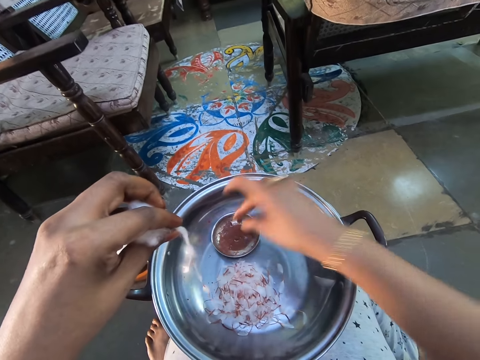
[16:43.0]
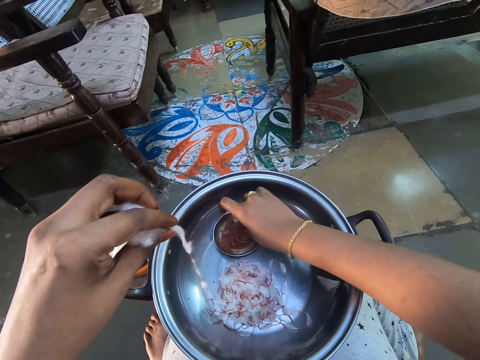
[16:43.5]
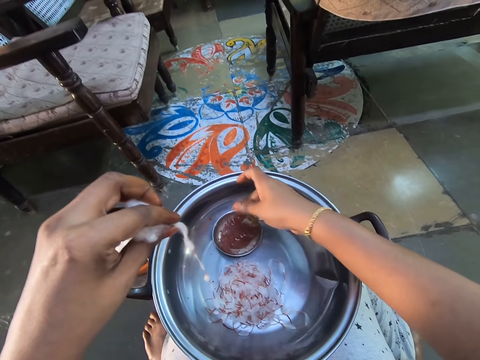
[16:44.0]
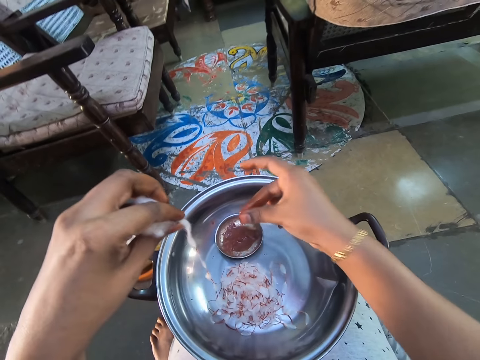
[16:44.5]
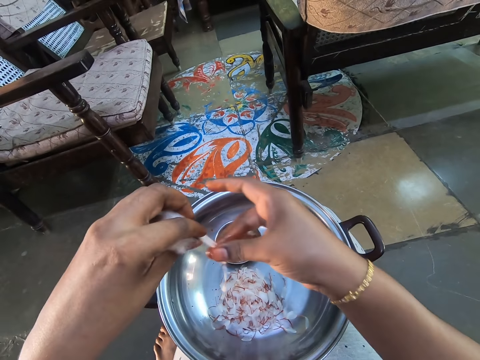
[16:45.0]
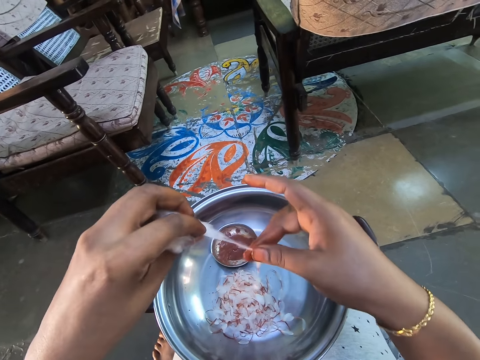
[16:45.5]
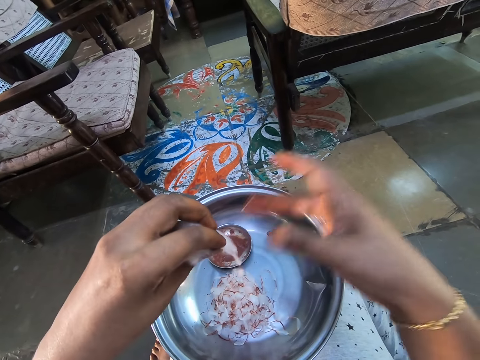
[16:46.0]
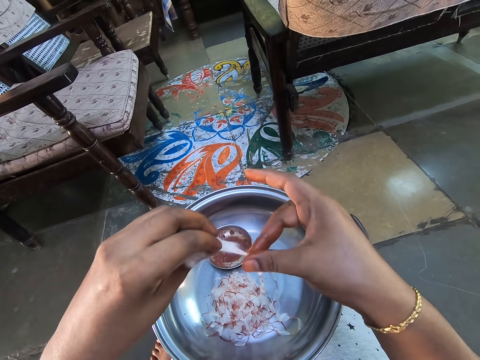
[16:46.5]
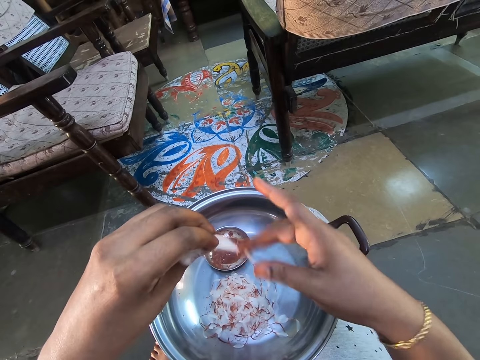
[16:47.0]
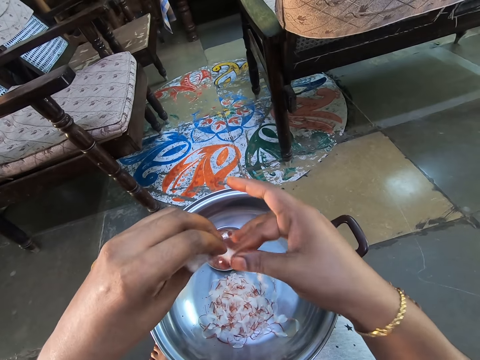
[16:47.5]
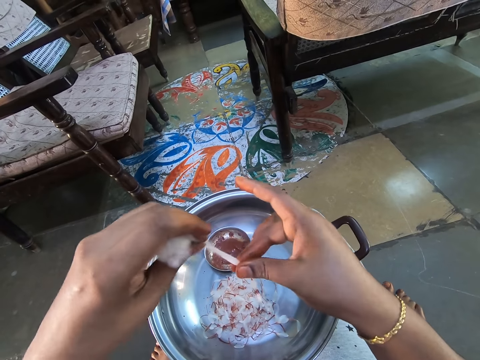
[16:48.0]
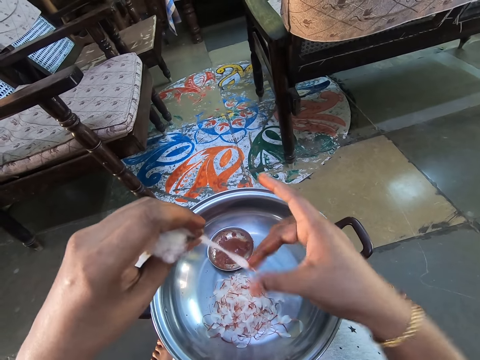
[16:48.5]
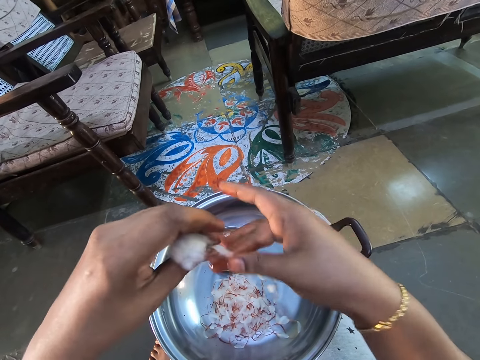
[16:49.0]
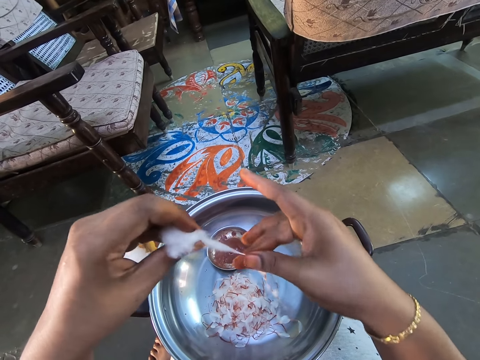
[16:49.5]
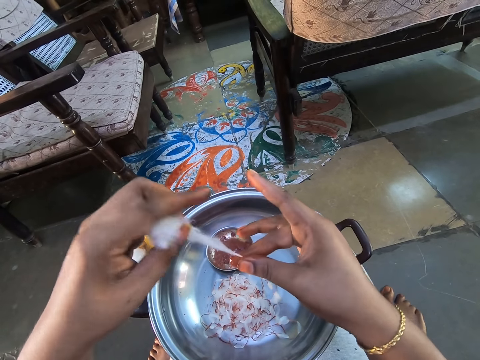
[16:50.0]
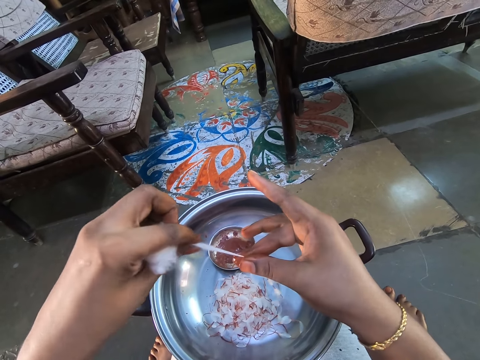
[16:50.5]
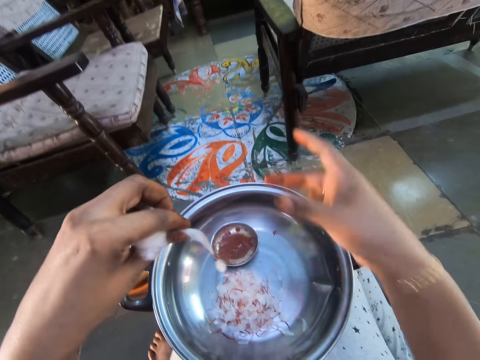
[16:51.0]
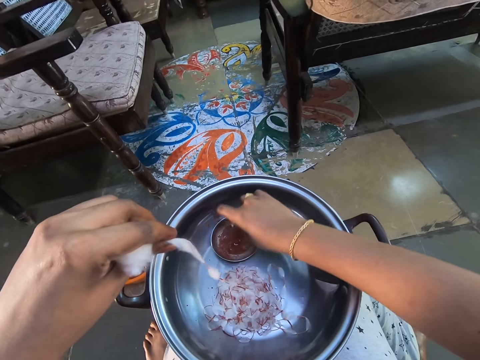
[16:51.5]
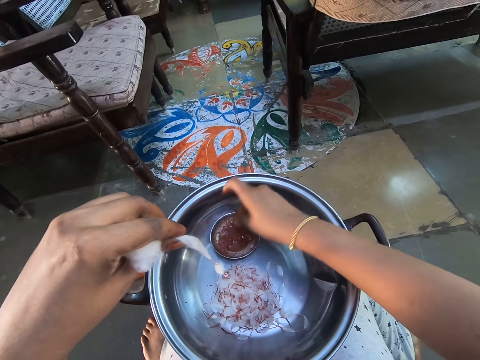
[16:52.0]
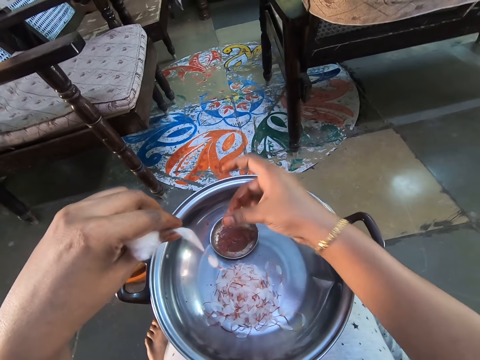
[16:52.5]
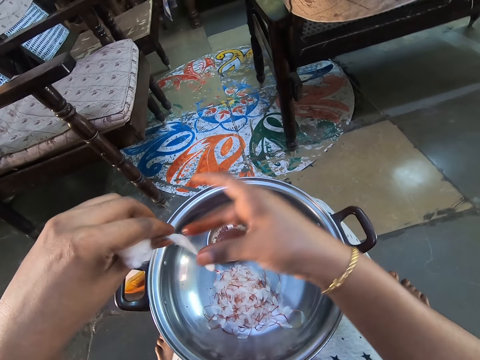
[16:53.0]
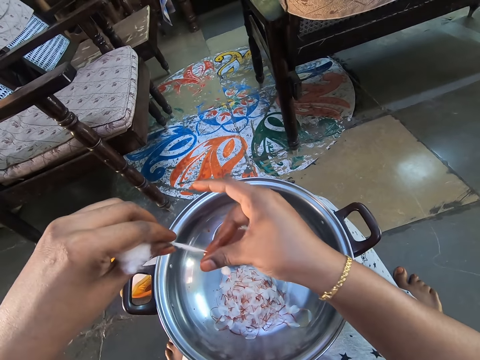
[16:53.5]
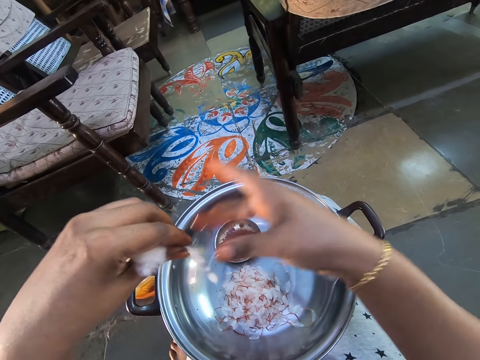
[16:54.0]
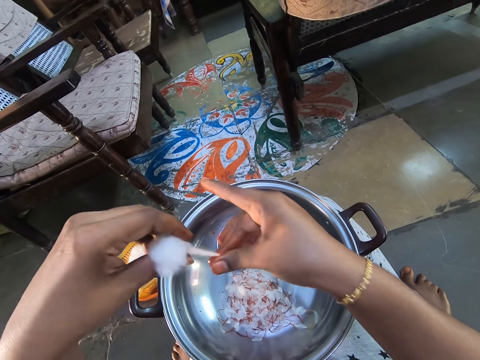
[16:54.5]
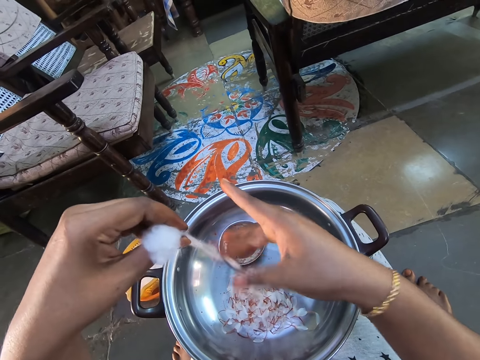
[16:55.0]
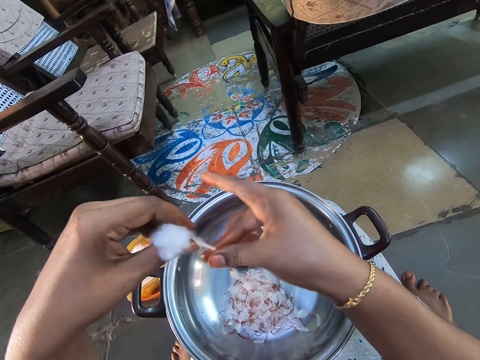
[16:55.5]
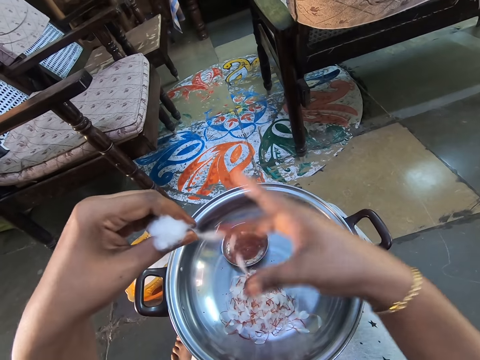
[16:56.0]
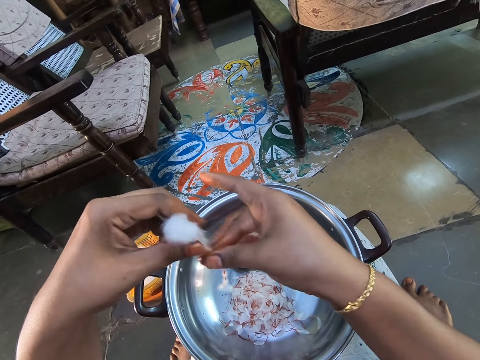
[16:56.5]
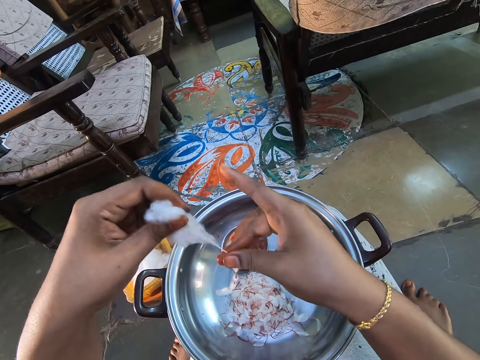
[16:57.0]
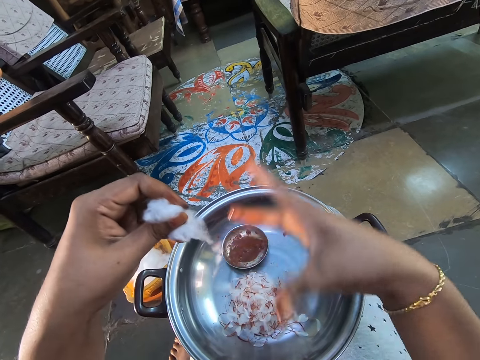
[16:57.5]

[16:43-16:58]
The camera wearer dips her fingers into the paste. She rubs the paste in between her fingers. She rolls the cotton wool with the paste. She dips her fingers into the paste. She rubs the paste in between her fingers. She rolls the cotton wool with the paste.

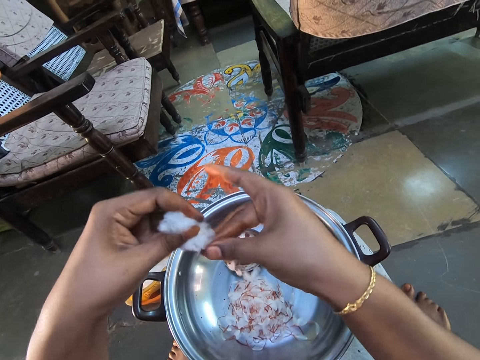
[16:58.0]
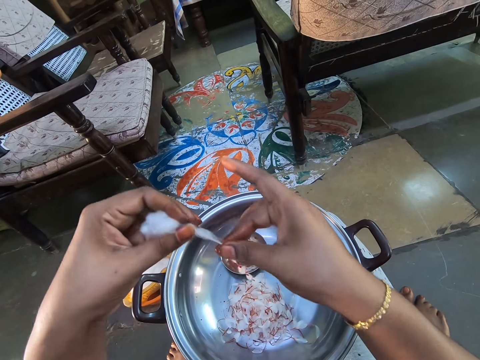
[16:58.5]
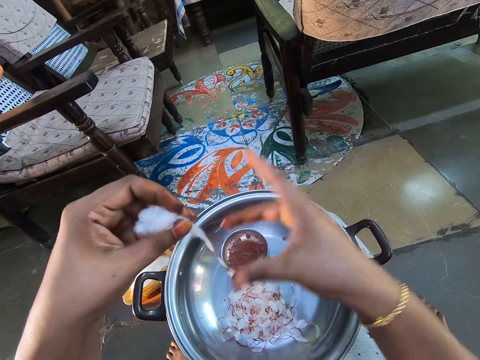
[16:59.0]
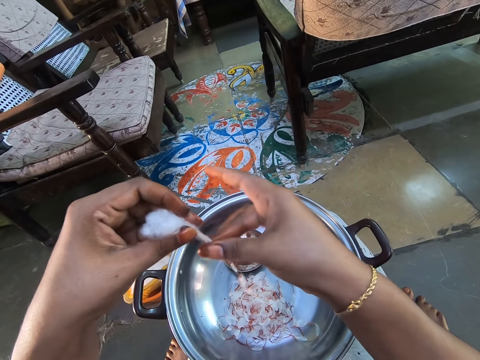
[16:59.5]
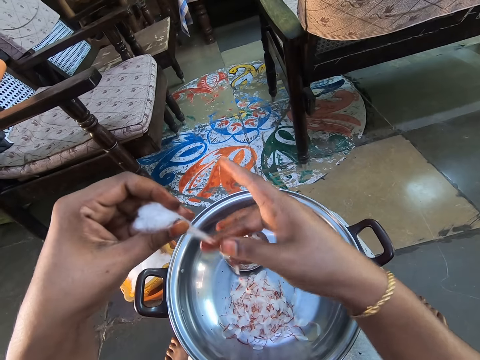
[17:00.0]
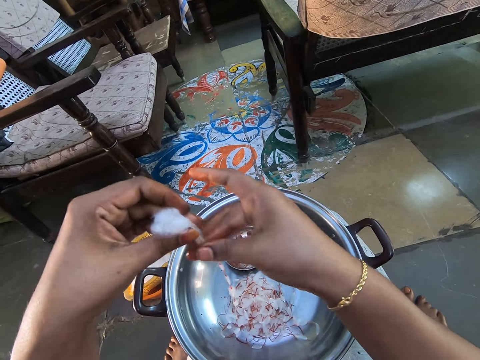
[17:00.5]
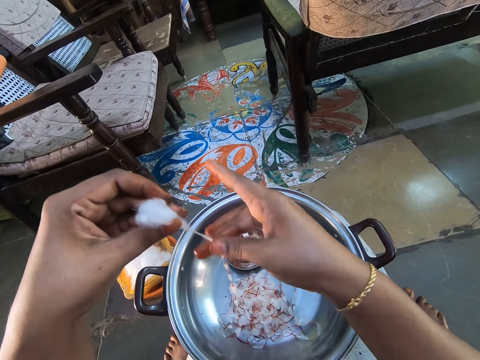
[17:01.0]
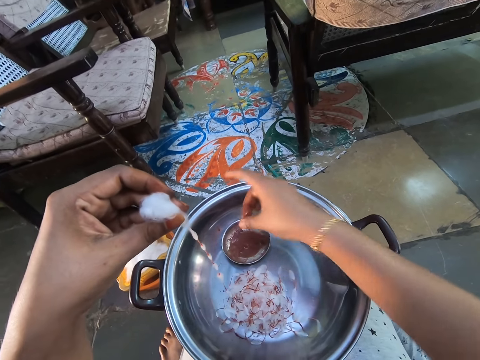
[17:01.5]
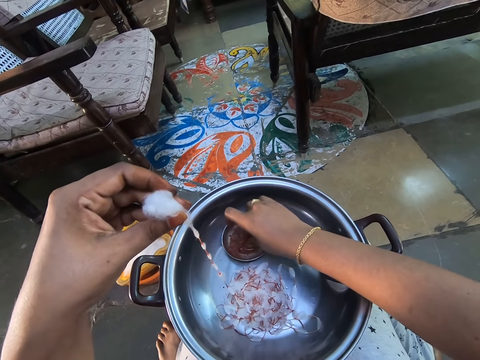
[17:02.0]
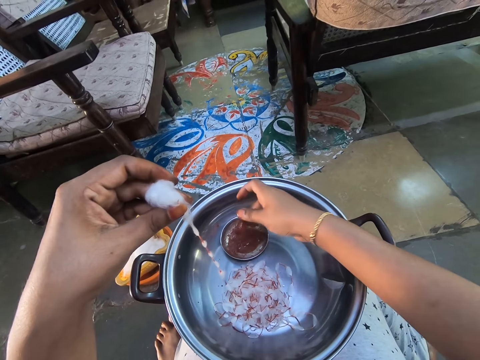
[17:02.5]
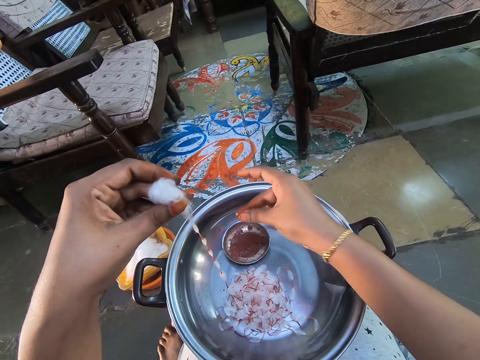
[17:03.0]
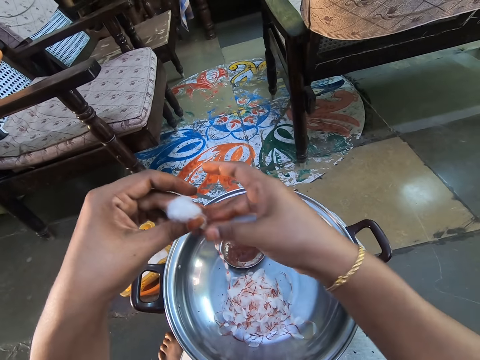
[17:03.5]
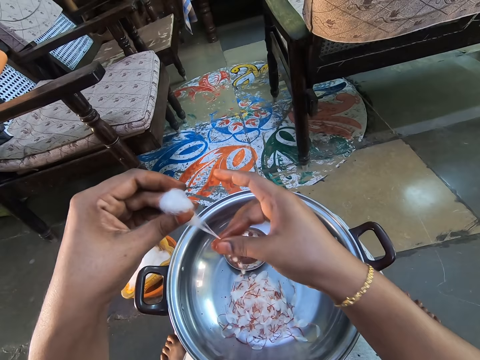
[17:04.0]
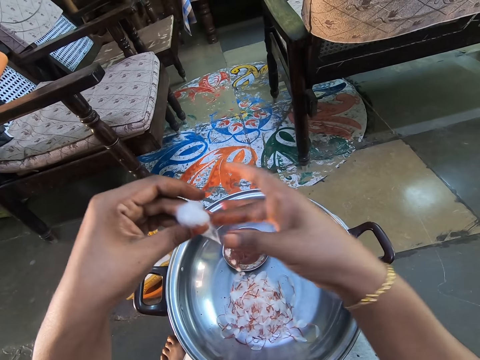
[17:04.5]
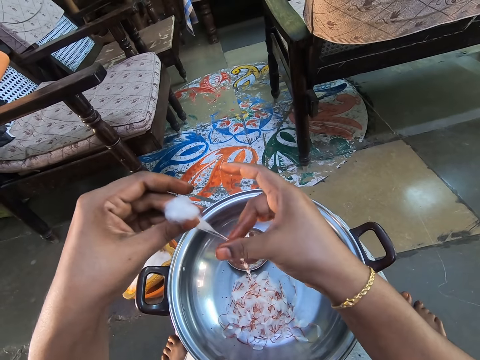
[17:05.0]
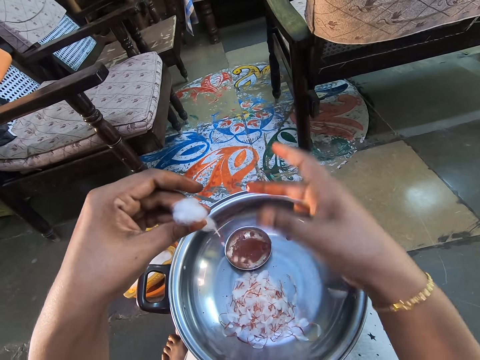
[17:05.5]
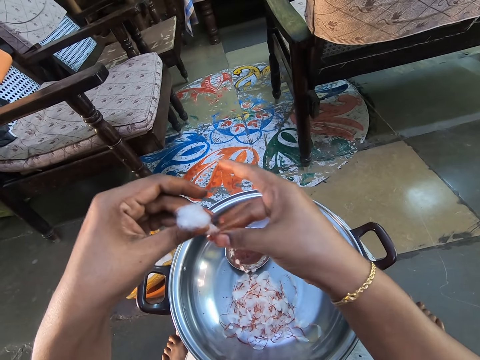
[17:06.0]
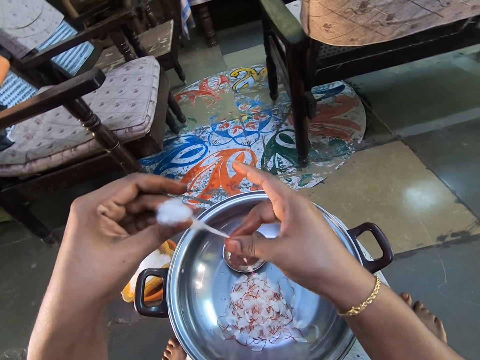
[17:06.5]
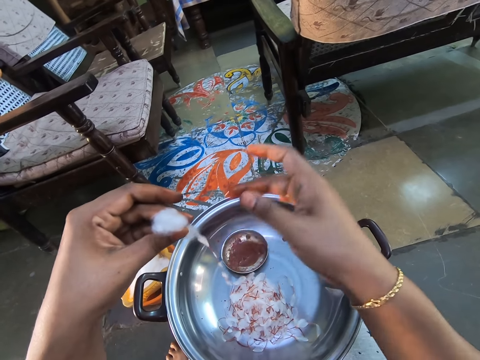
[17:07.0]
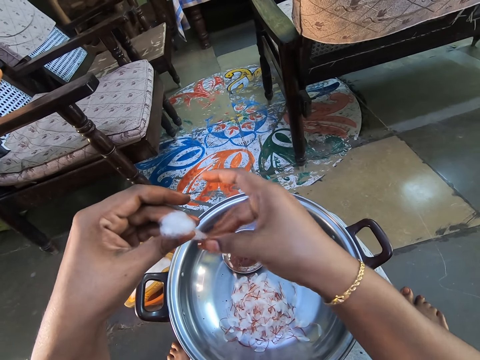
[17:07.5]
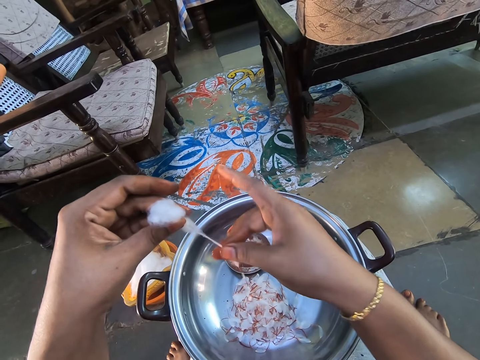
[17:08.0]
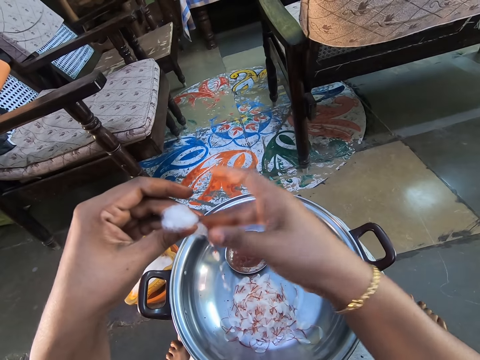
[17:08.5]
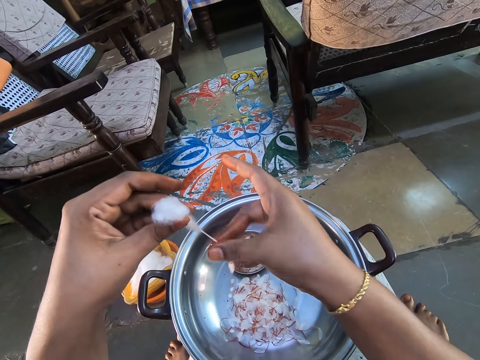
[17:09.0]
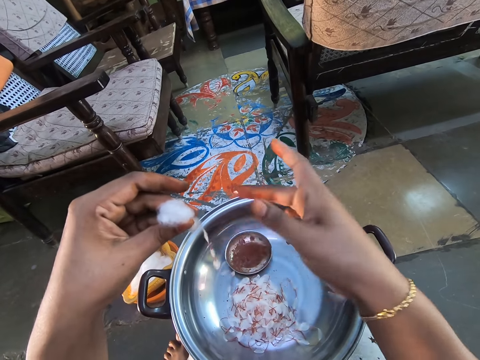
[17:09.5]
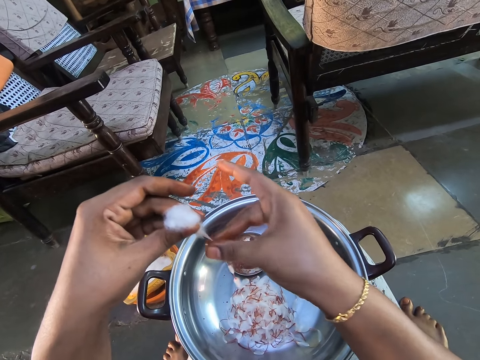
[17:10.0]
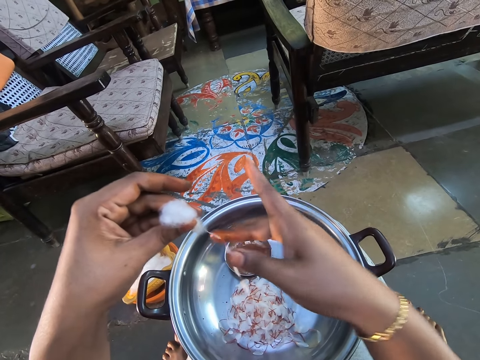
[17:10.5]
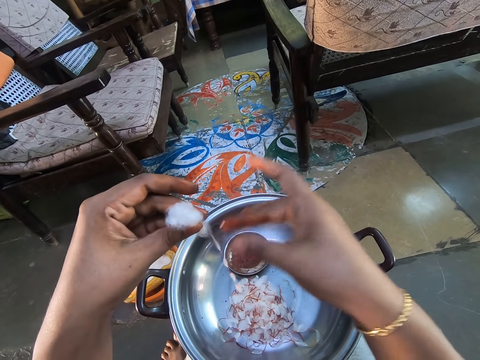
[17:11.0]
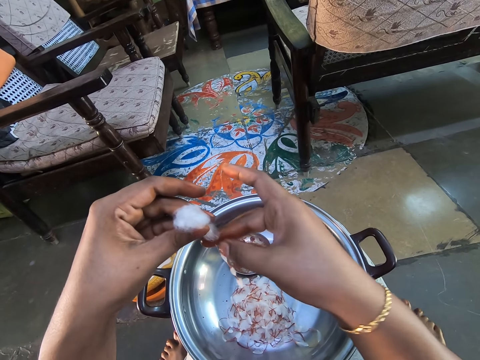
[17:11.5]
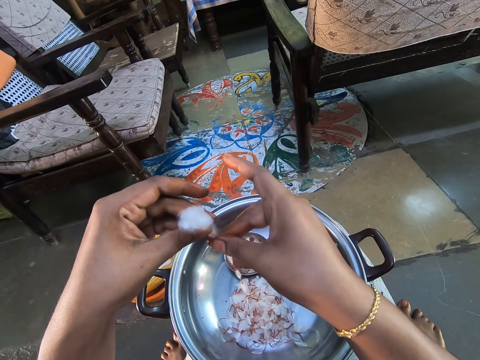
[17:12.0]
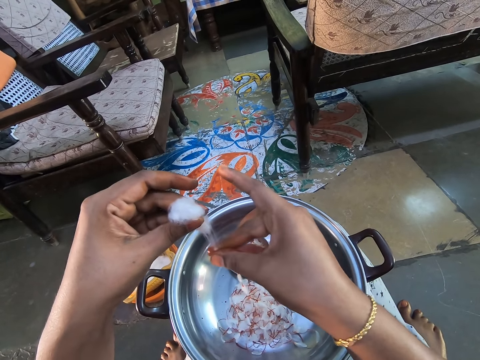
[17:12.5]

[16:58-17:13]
The camera wearer dips her fingers into the paste. She rubs the paste in between her fingers. She rolls the cotton wool with the paste.
